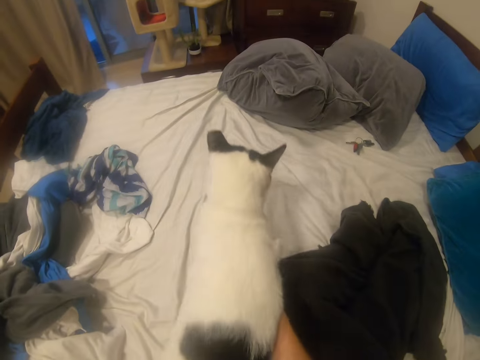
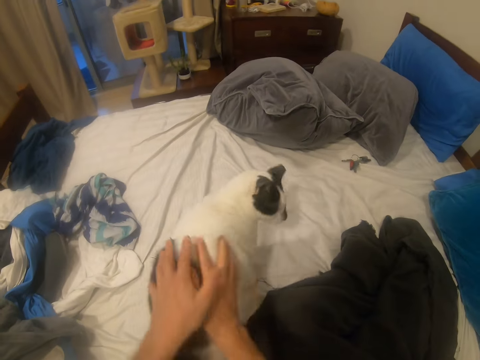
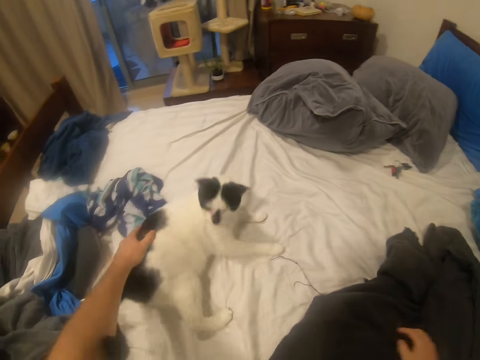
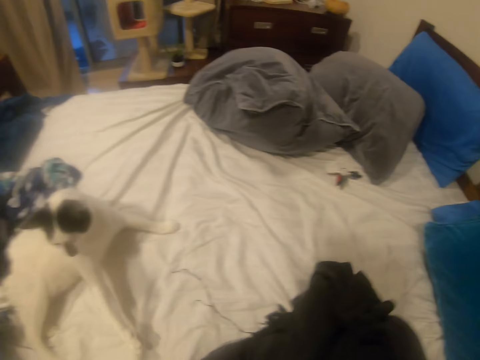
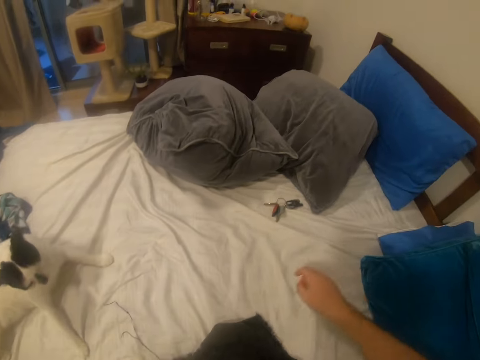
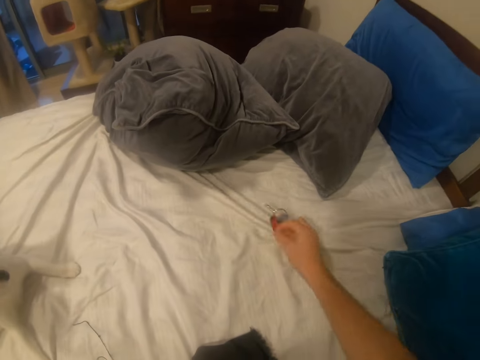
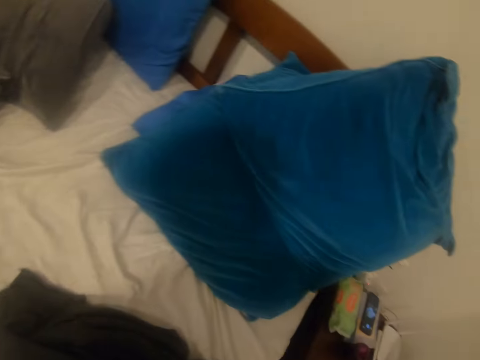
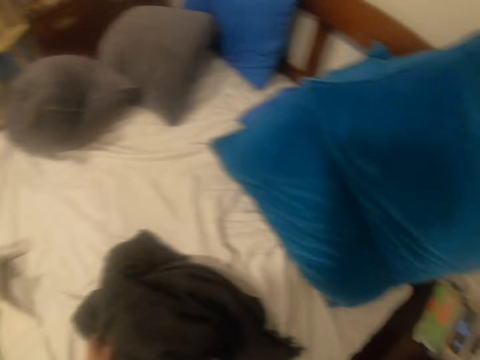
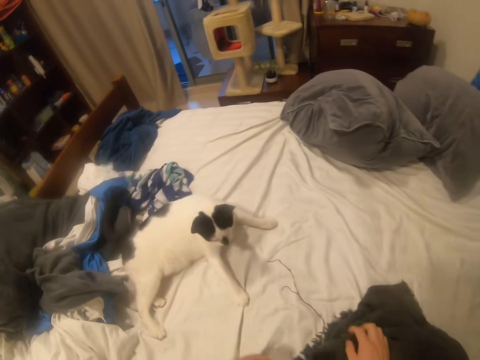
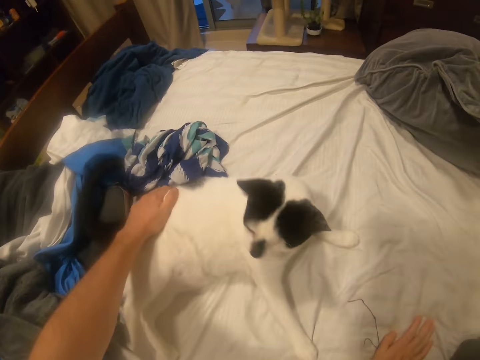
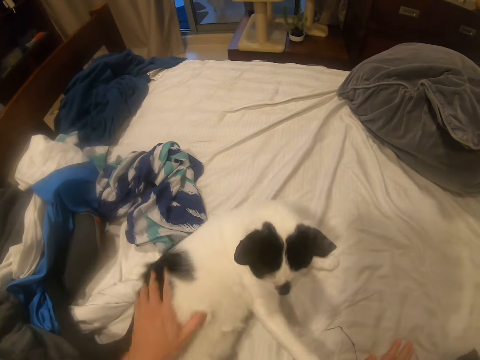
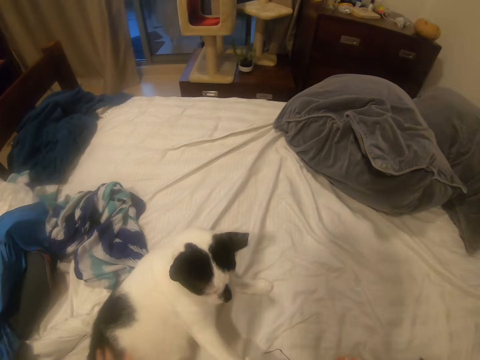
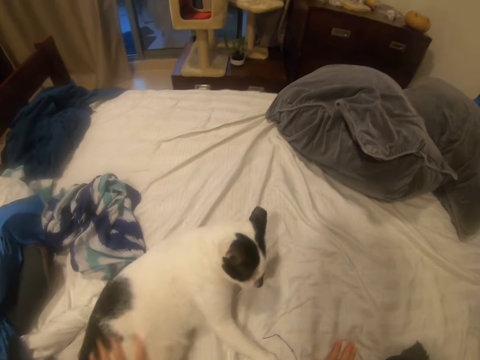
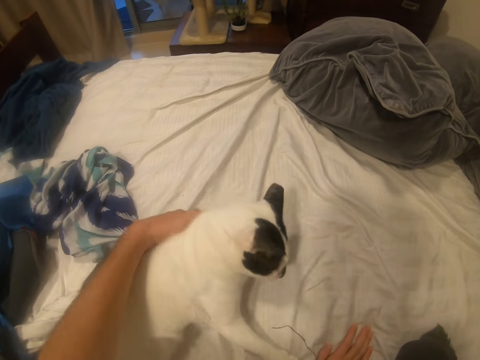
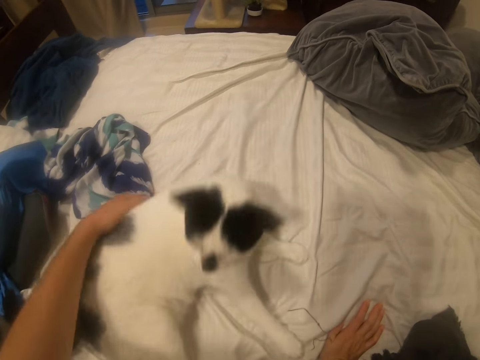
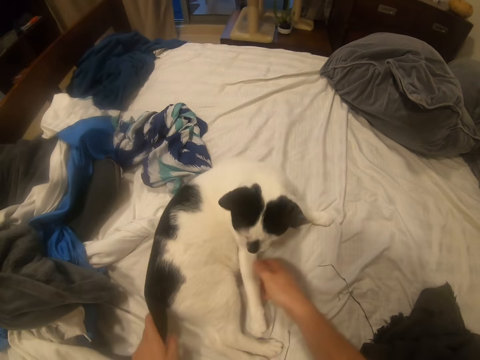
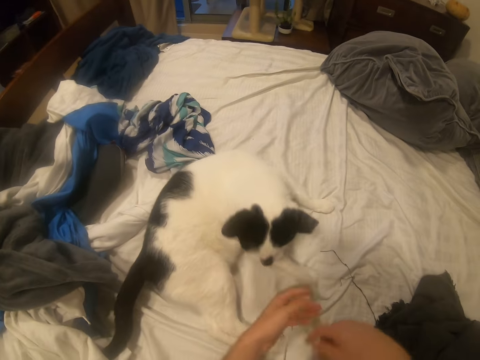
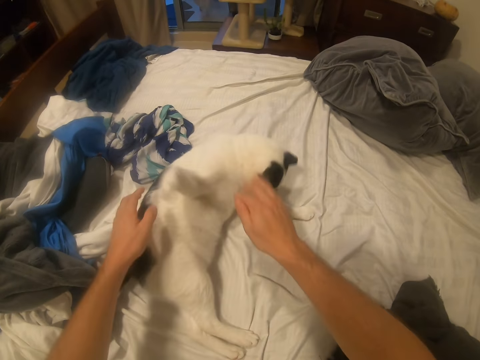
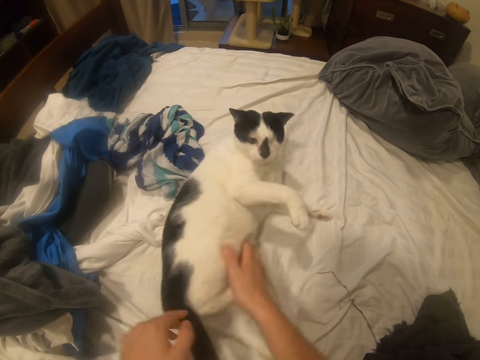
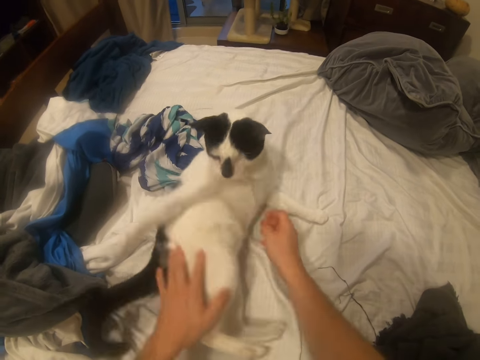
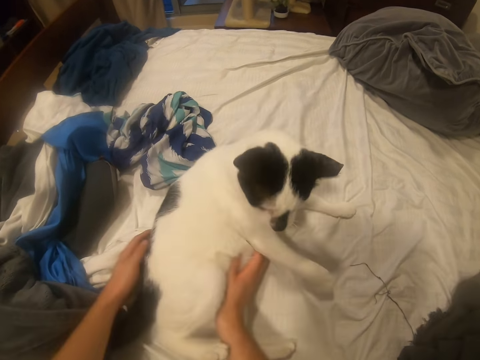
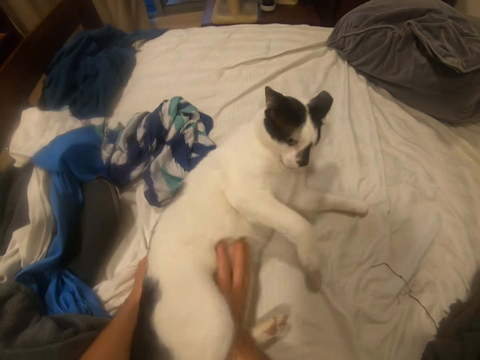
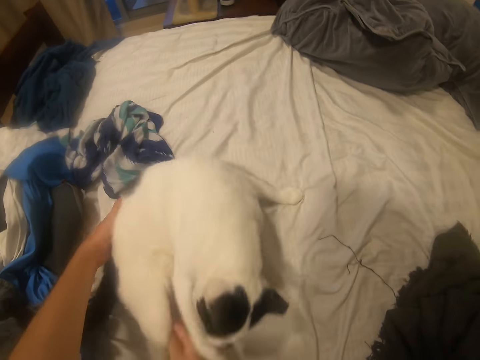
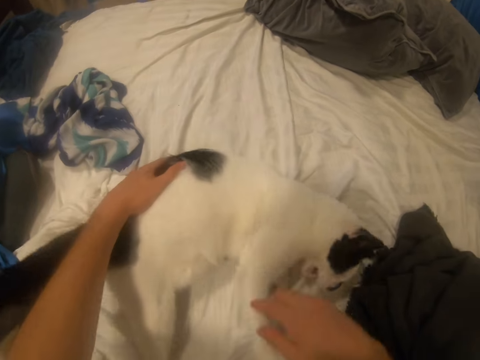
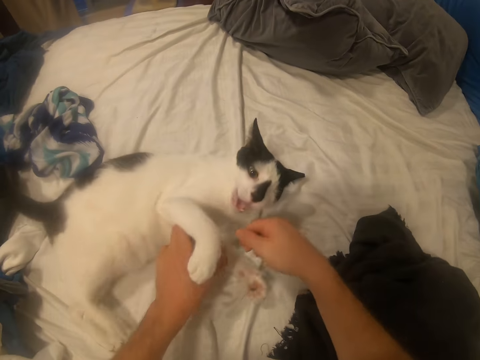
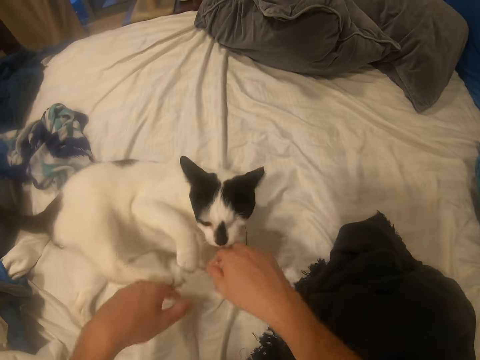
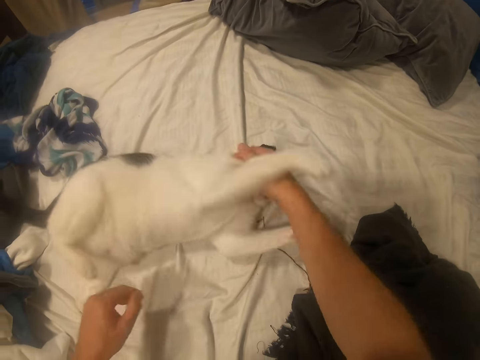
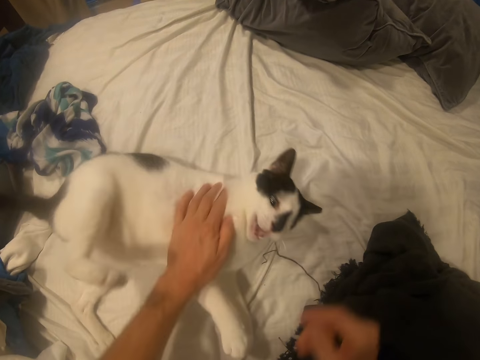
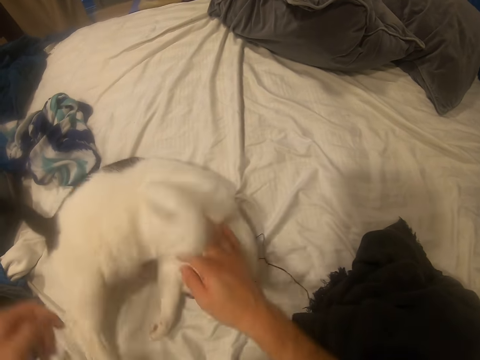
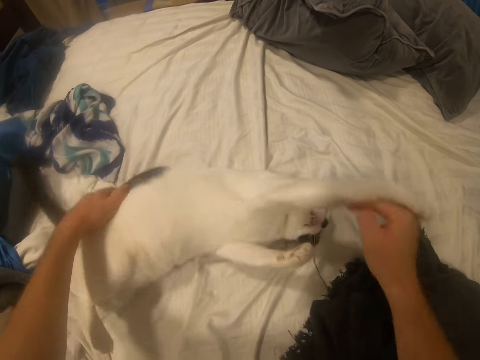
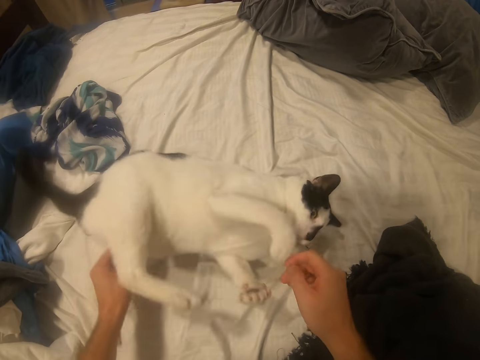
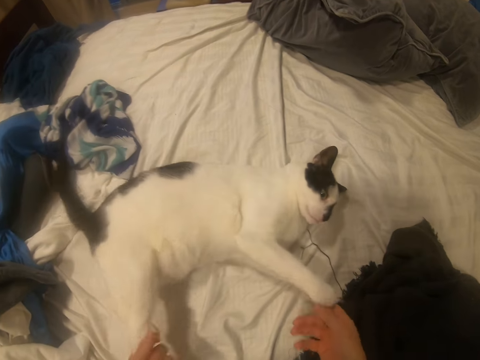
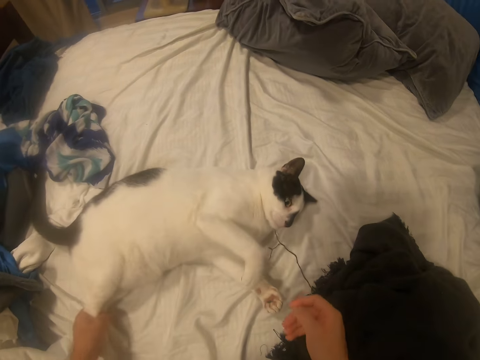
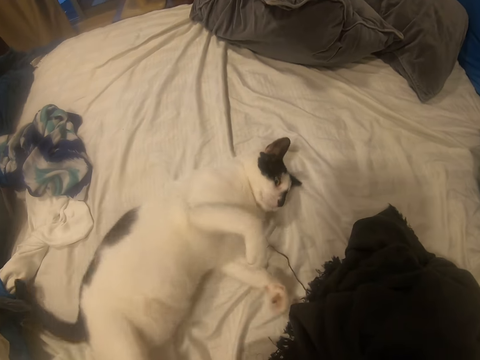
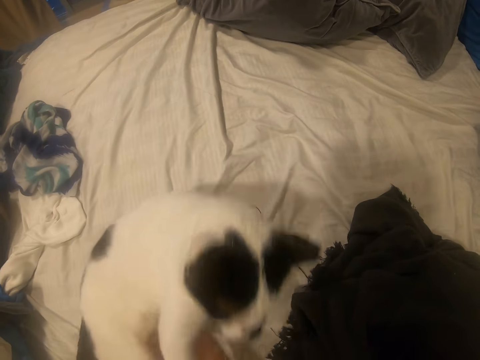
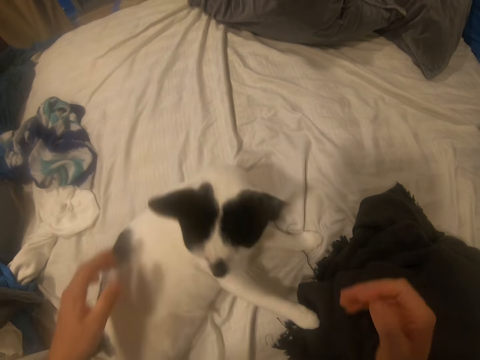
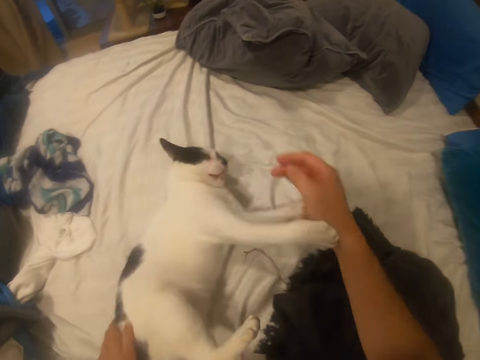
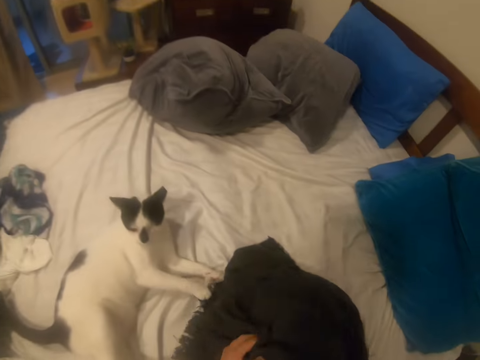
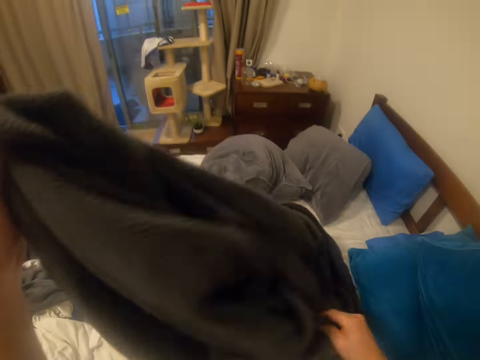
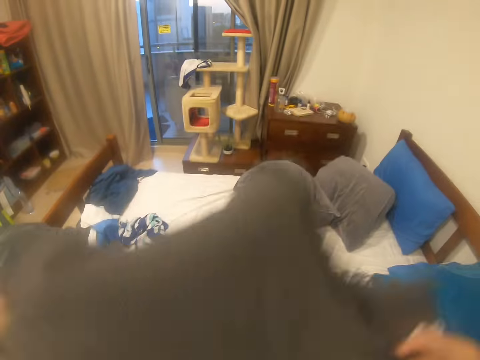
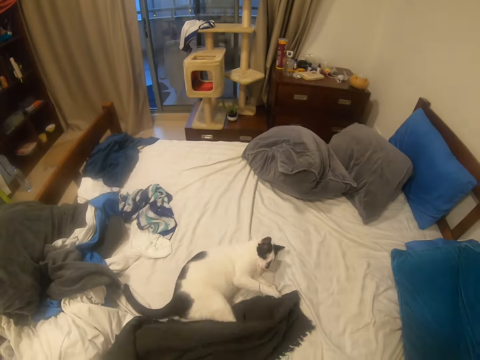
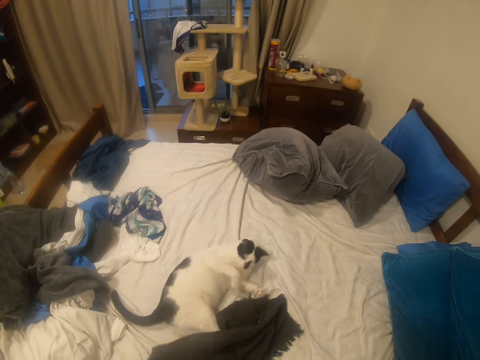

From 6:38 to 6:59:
The camera wearer puts a cat on the bed. They pick up the keys. They put the keys on the stand. They touch the cat. They play with their cat. They play with the cat. They hold the cloth up. They put the cloth on the bed.

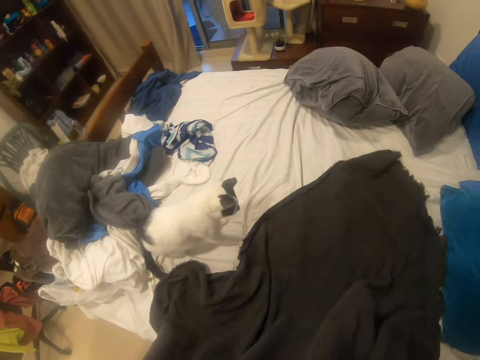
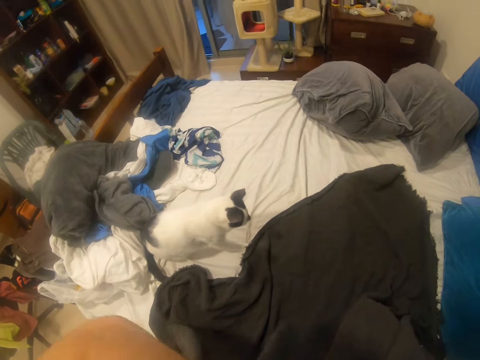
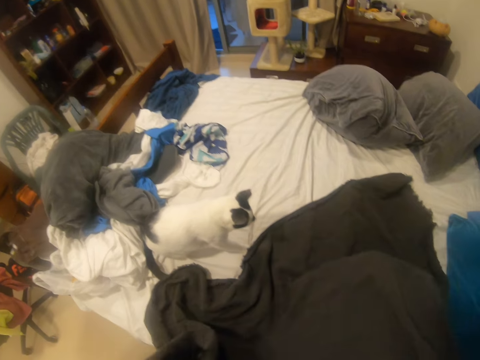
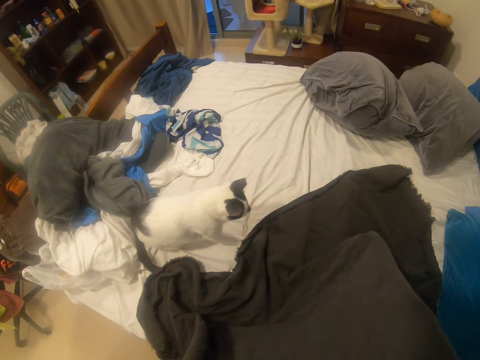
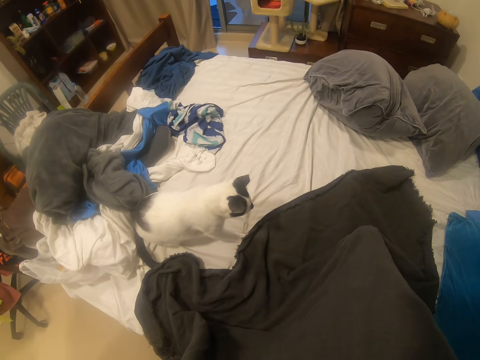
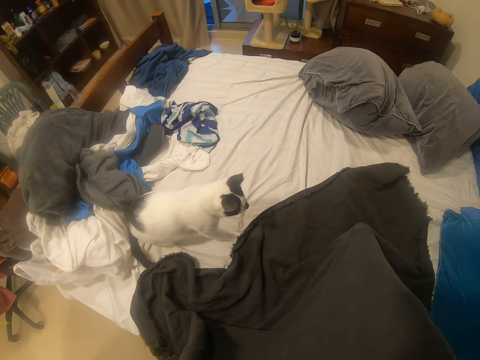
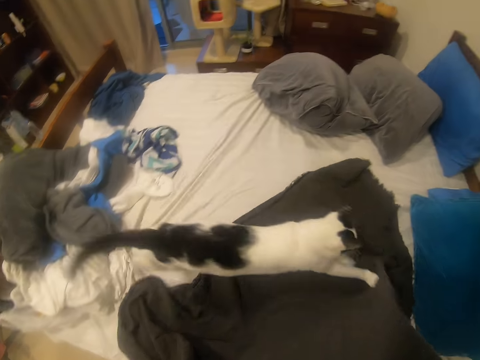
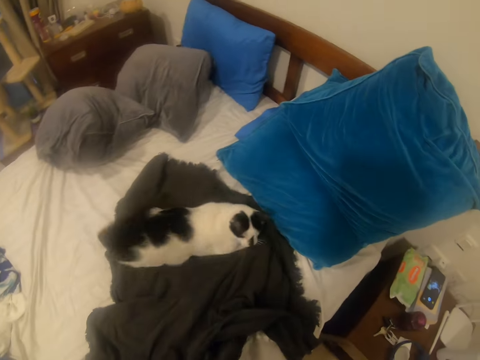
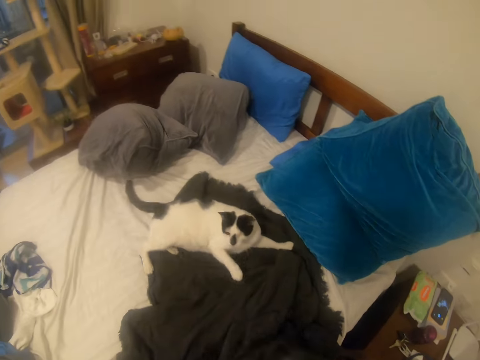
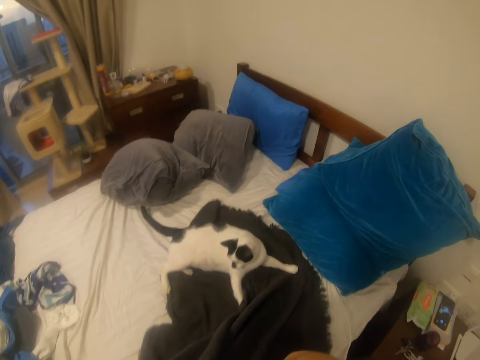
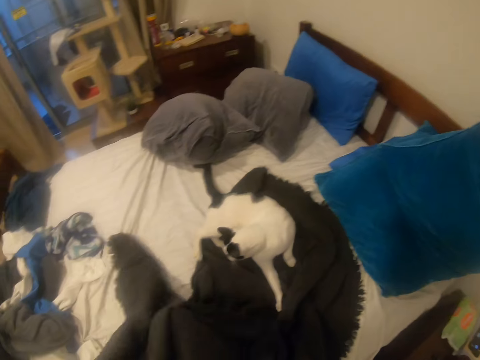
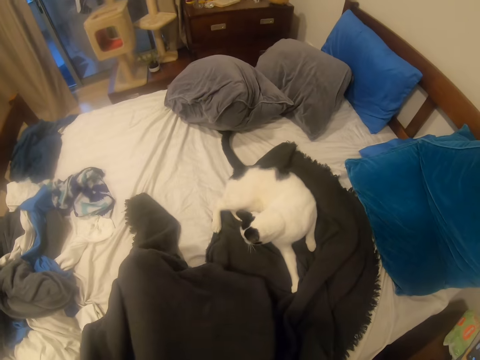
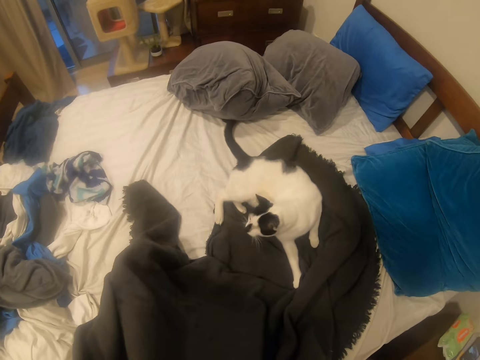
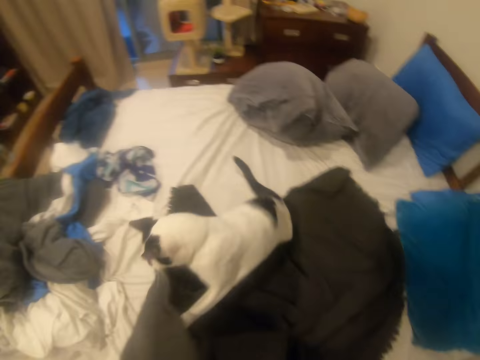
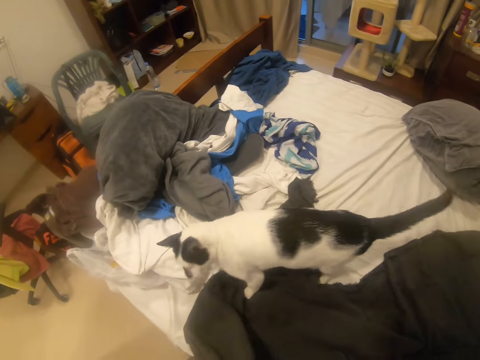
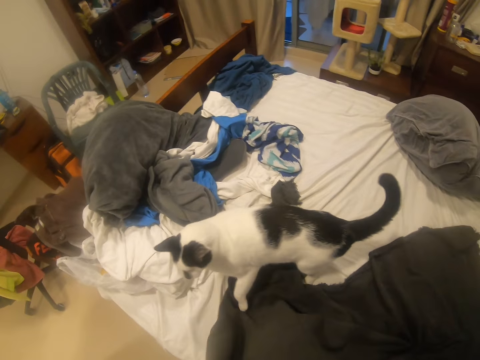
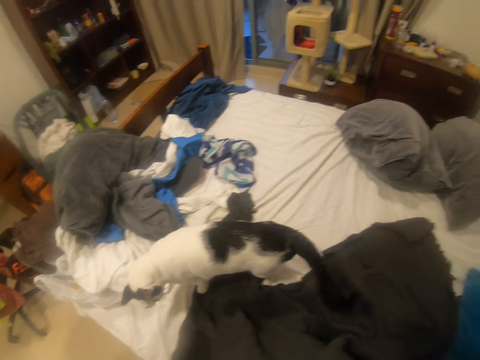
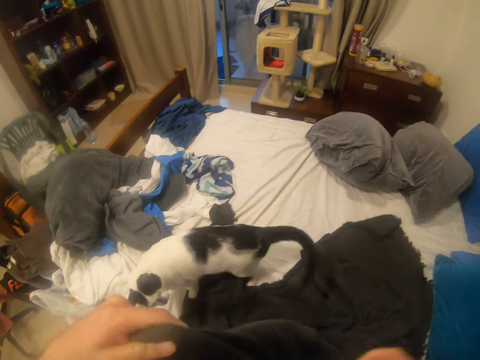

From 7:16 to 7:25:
The camera wearer uses the blanket to play with the cat.
